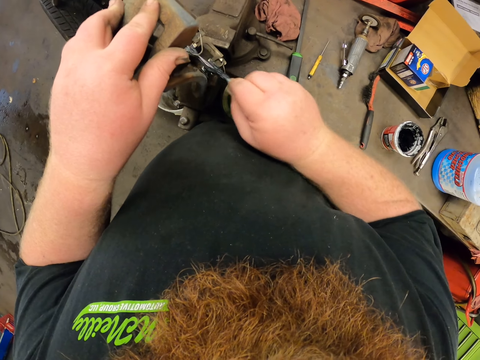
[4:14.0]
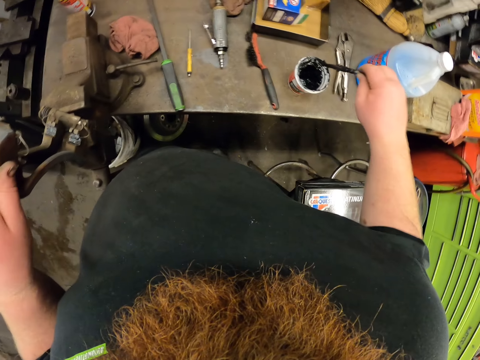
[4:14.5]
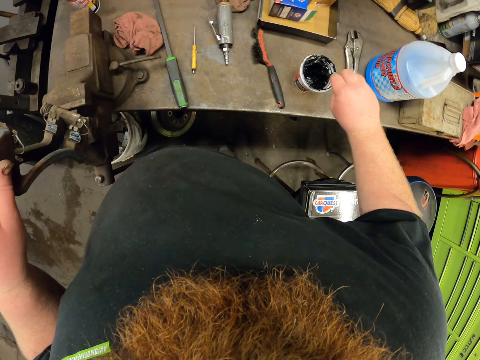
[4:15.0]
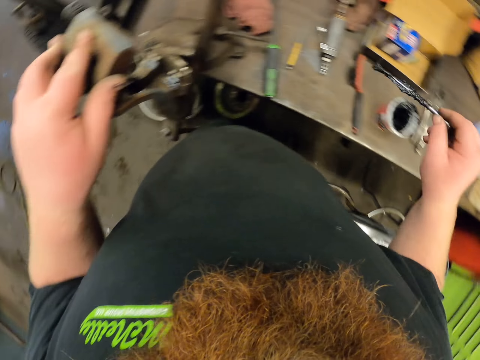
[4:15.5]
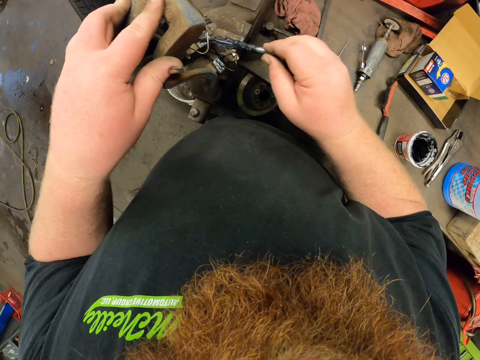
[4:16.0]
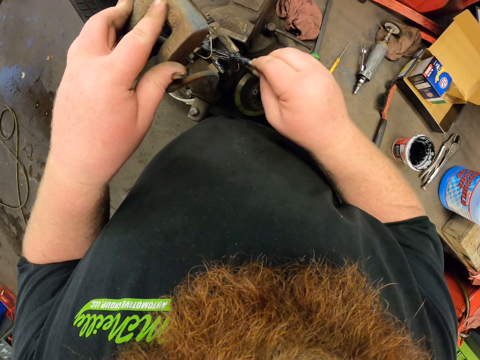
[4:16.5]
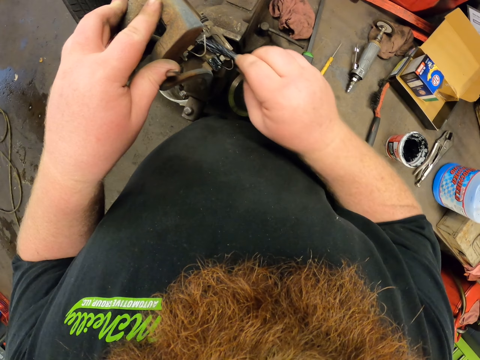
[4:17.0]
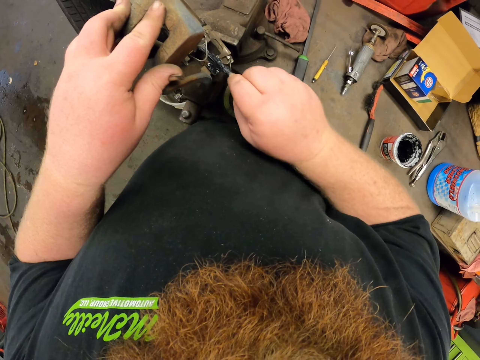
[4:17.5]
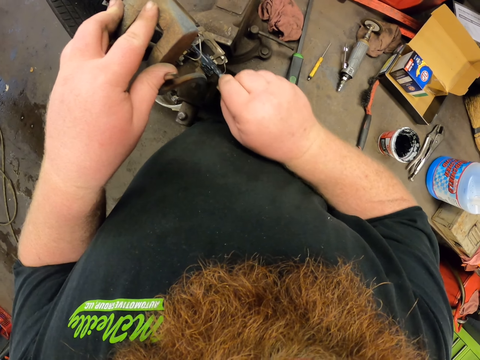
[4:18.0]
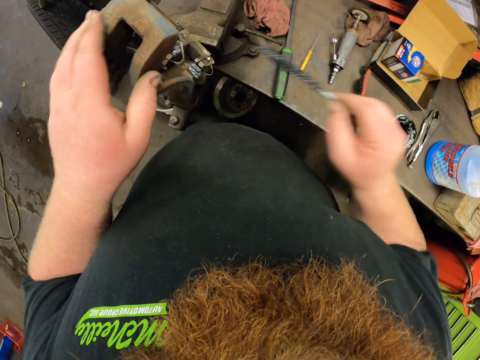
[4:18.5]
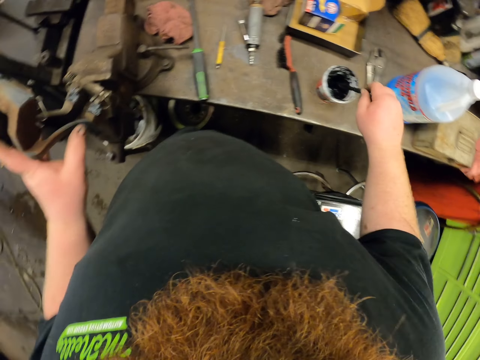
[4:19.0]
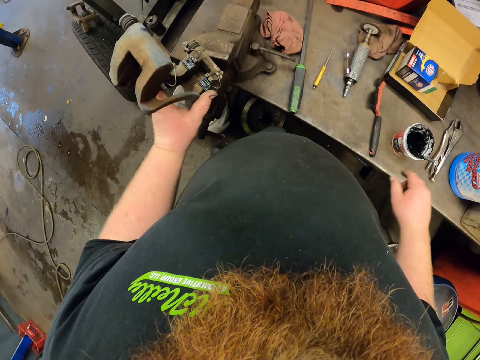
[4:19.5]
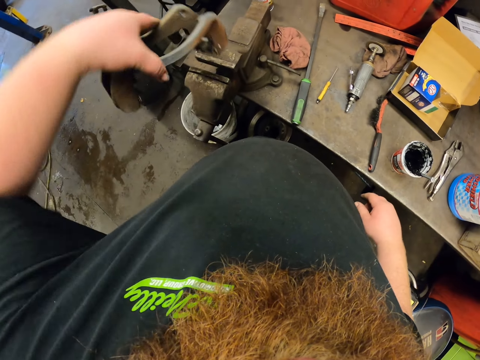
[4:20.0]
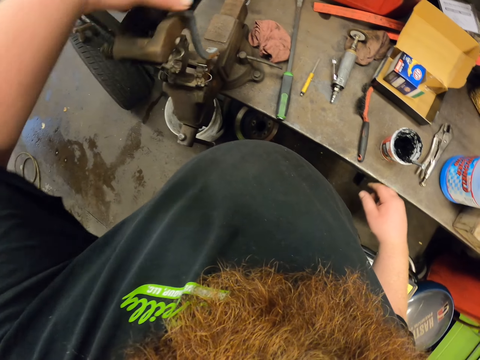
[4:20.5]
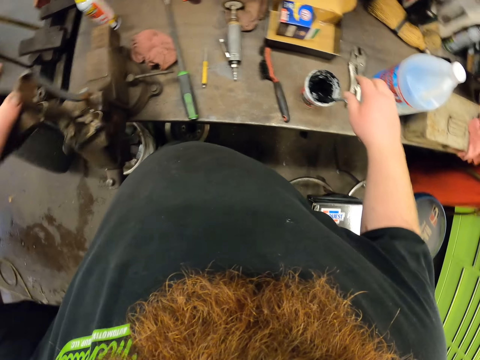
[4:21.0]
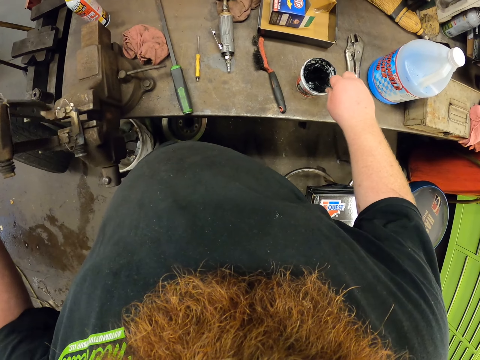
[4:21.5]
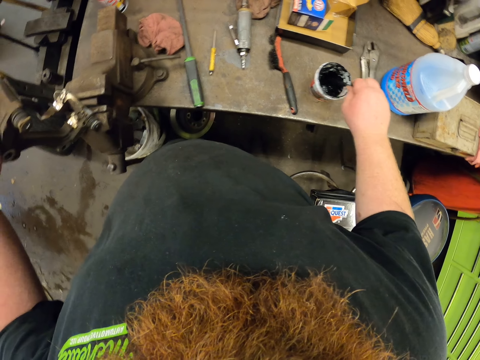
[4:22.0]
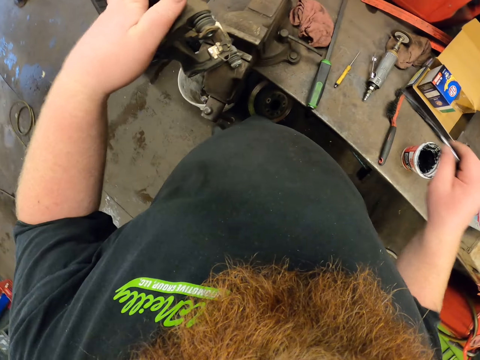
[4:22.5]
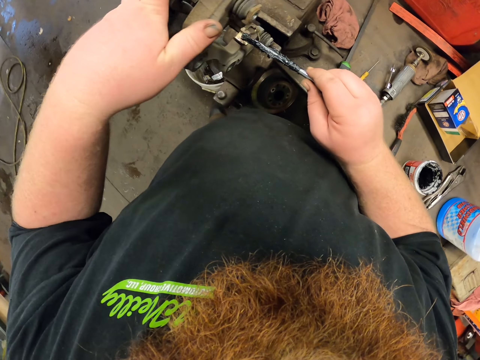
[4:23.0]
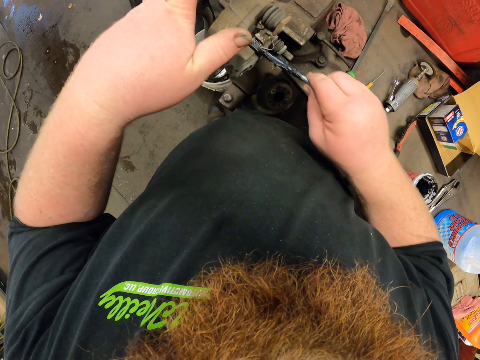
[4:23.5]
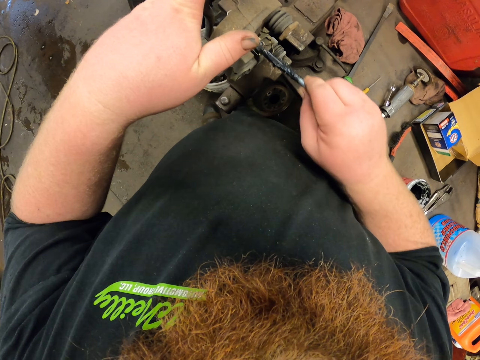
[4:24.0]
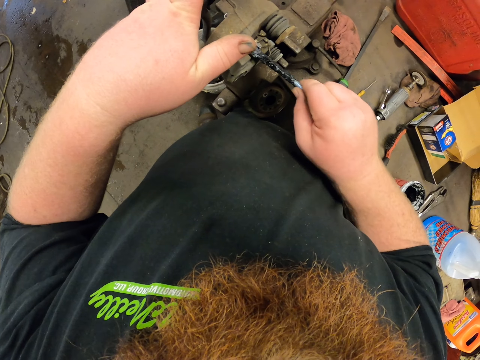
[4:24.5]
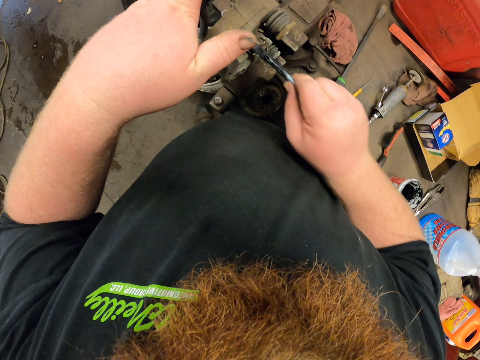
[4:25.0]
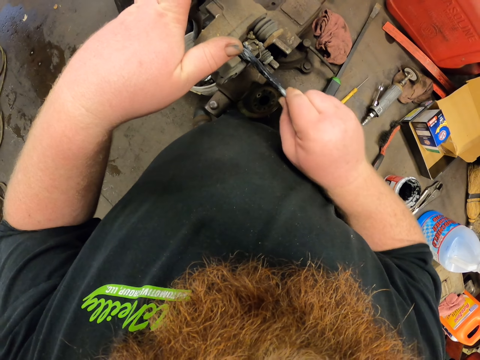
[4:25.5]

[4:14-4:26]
The camera wearer holds the caliper housing and scoops grease with a bolt. They apply grease on the caliper housing. They put the bolt or brush inside the grease container and turn the caliper housing. They scoop grease with the bolt and hold the caliper housing. They apply grease on the caliper housing.

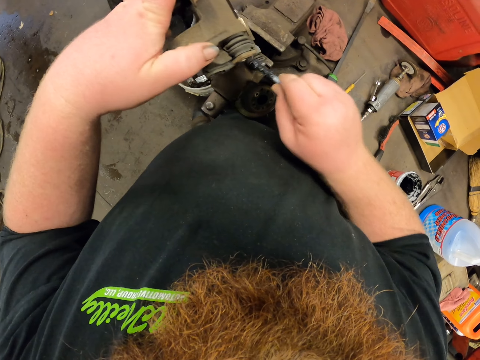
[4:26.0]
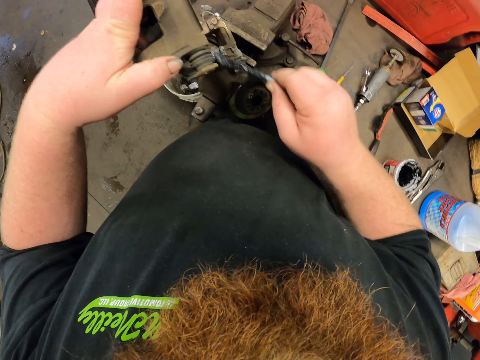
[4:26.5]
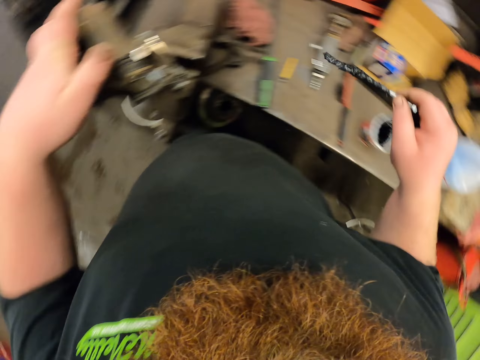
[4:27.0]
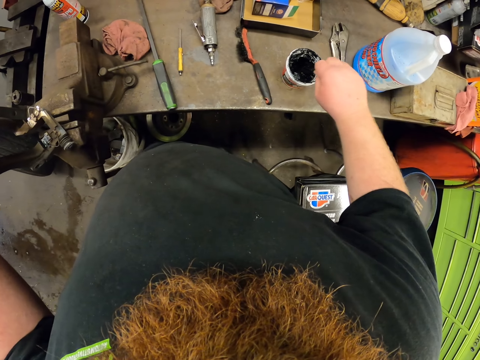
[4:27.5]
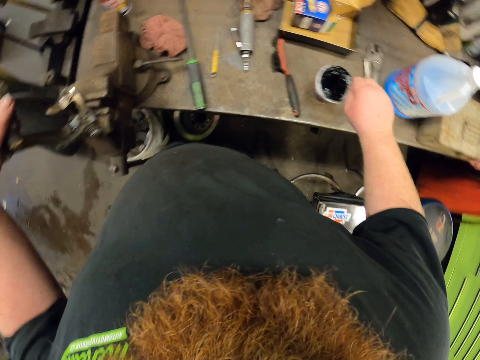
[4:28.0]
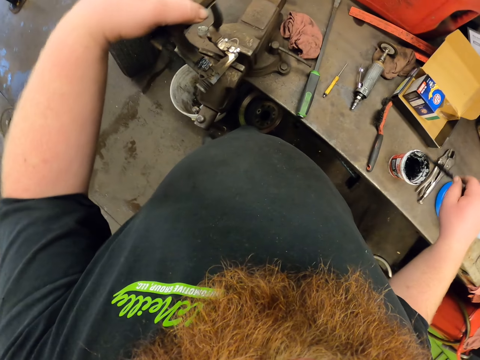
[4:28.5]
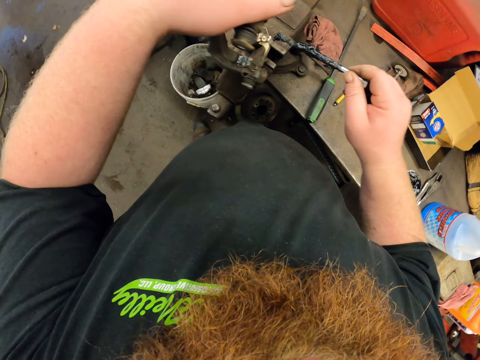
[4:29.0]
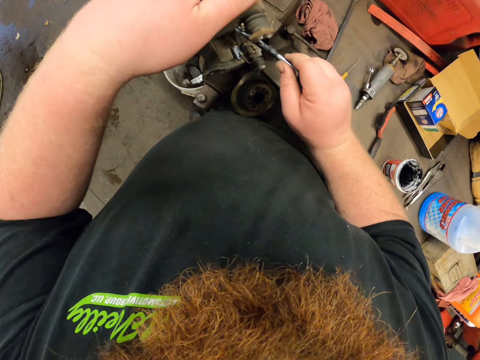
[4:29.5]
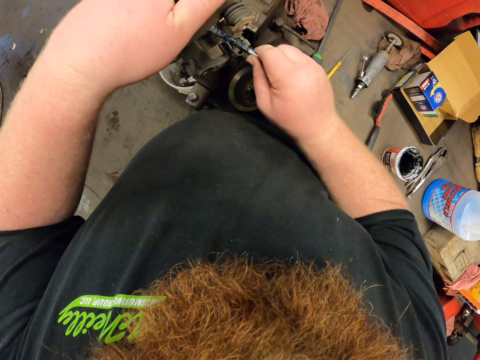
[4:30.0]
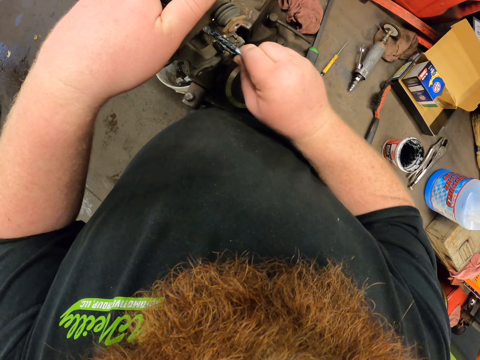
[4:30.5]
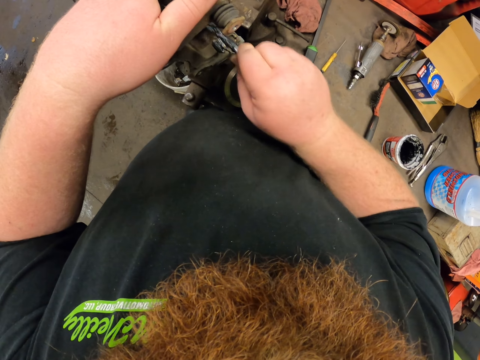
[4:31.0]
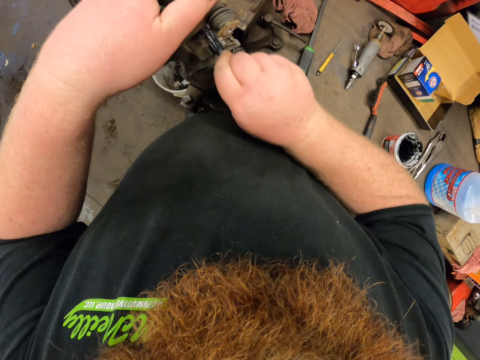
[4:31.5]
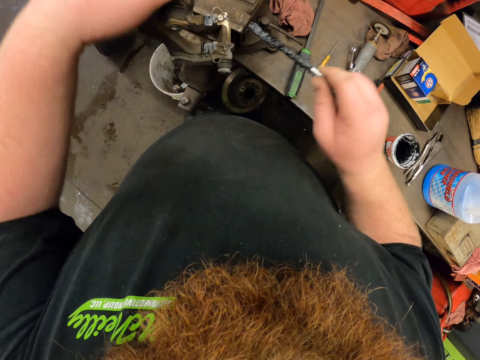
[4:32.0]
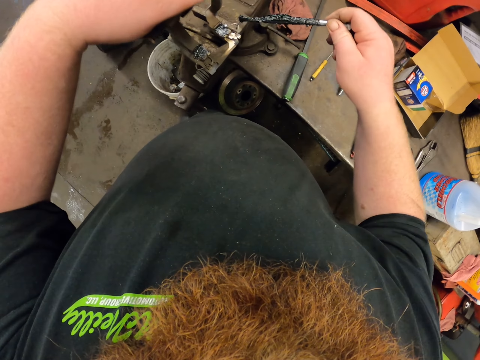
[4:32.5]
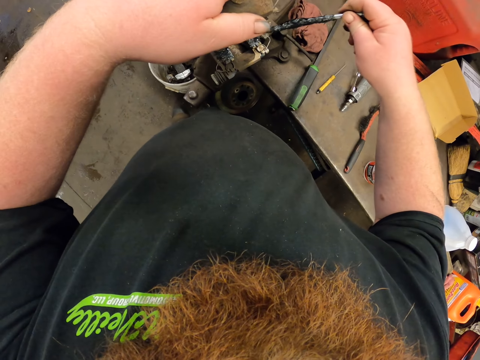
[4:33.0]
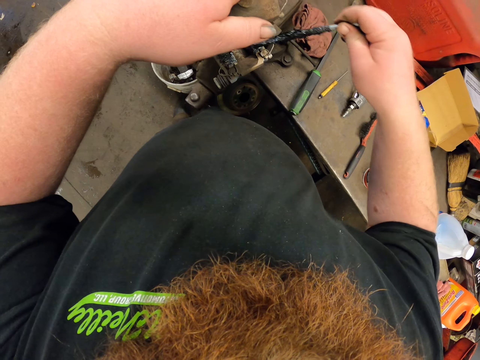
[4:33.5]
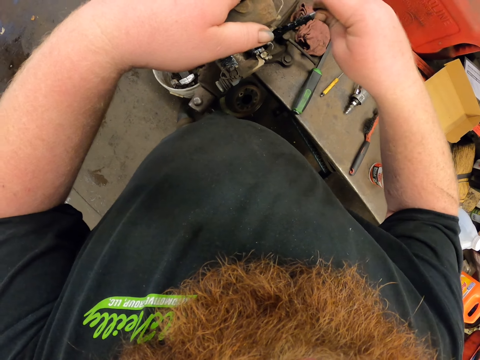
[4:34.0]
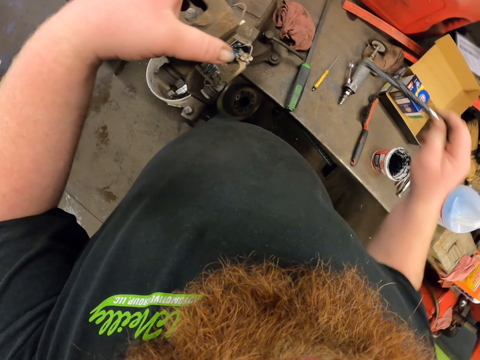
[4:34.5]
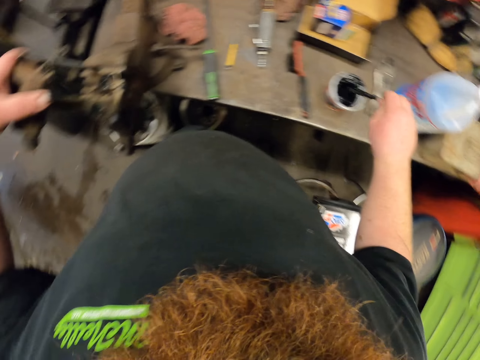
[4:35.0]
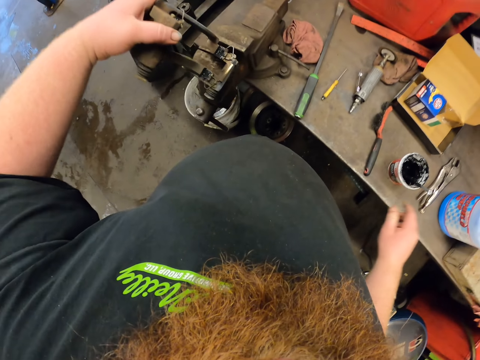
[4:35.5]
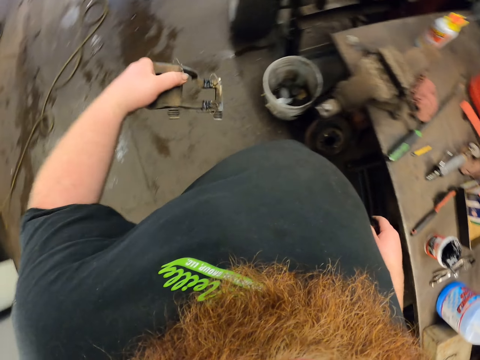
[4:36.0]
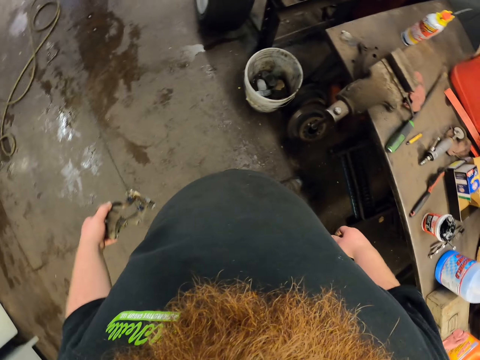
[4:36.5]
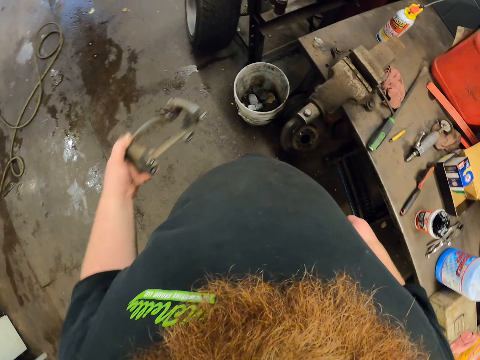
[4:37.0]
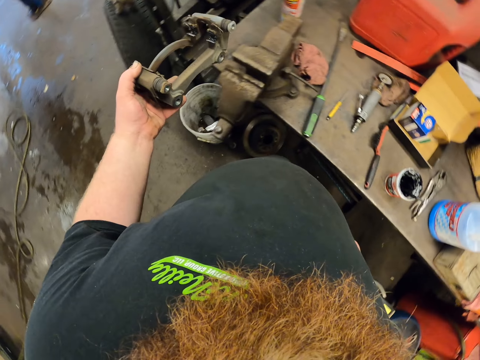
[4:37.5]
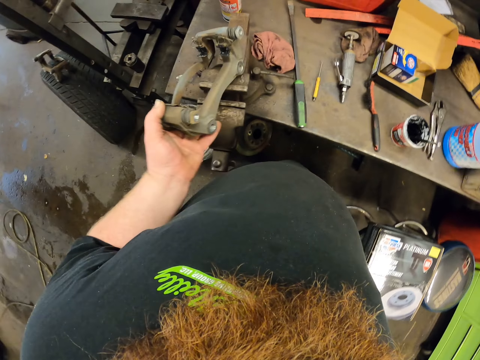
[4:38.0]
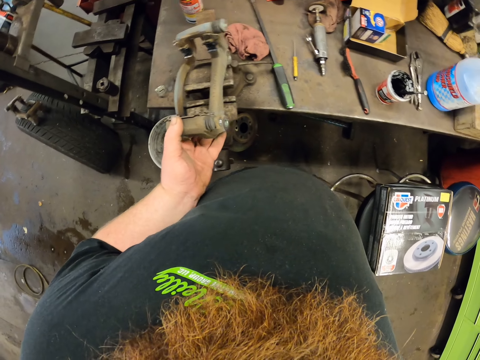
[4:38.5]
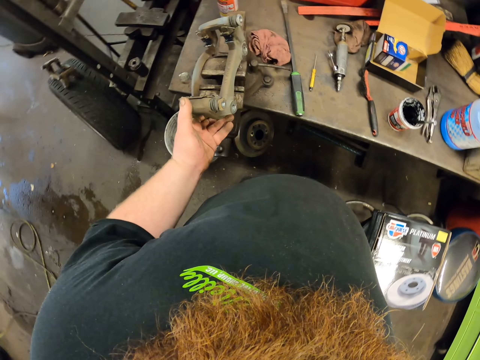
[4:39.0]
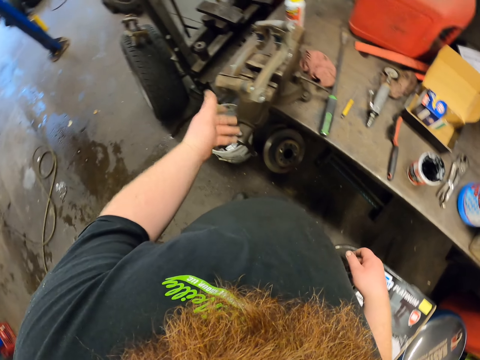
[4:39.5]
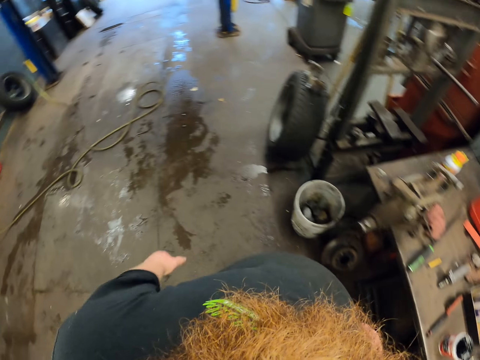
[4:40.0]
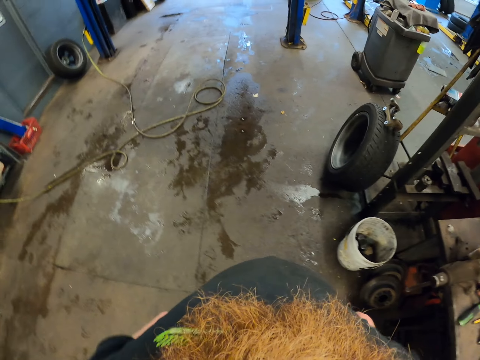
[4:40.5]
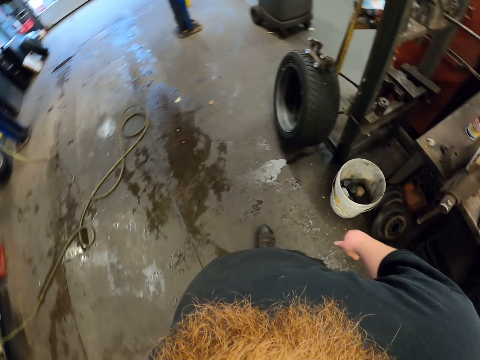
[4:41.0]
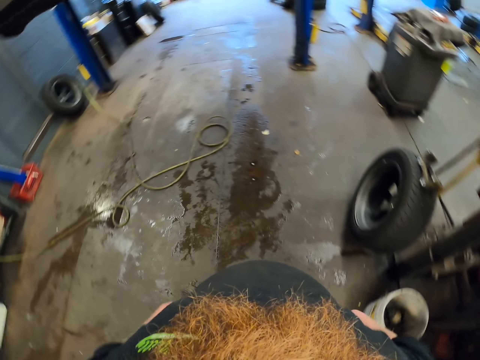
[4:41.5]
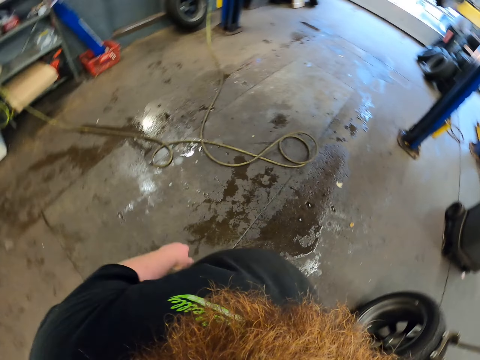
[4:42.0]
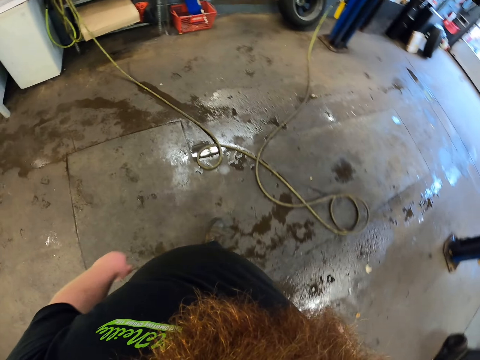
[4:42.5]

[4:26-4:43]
The camera wearer holds the caliper housing and scoops grease with a bolt. They turn the caliper housing and hold the bolt with grease. They apply grease on the caliper housing. They take grease. They turn the caliper housing and hold the bolt with grease. They apply grease on the caliper housing. They hold the caliper housing and put the bolt or brush inside the grease container. They lift the caliper housing. They grab the caliper housing. They put the caliper housing on the clamp. They walk to the car wheel in the garage.
